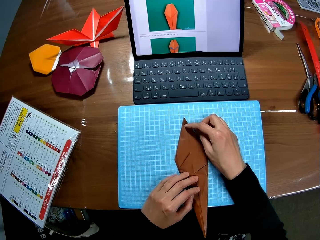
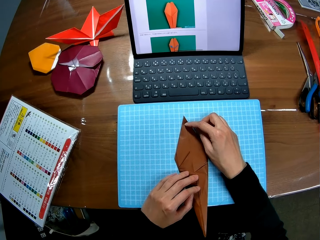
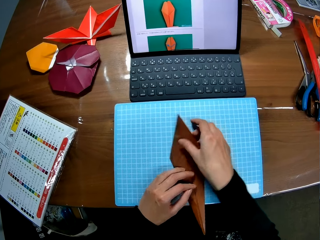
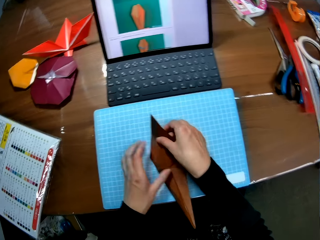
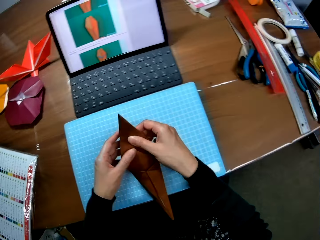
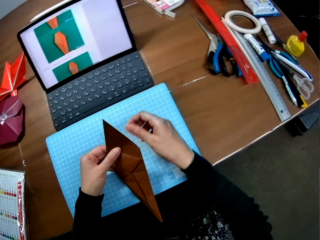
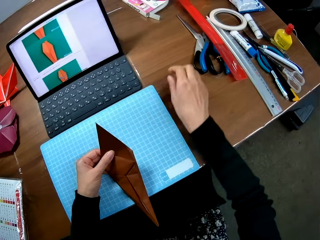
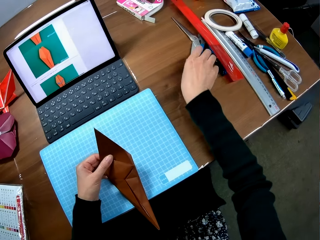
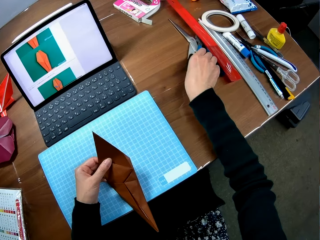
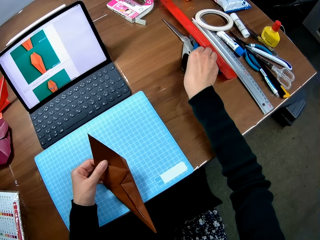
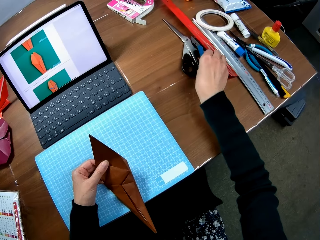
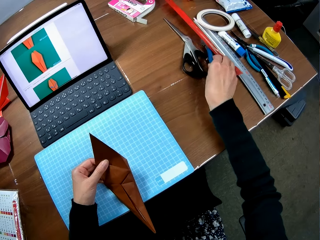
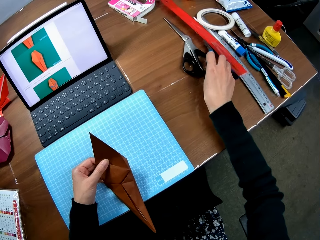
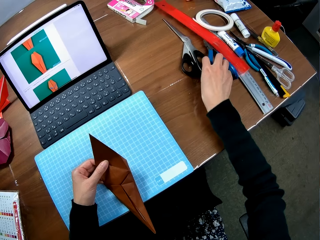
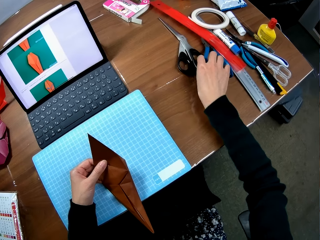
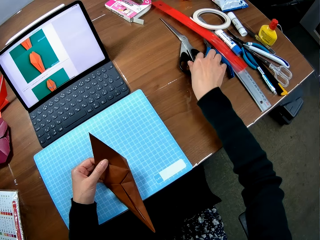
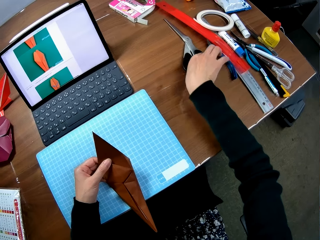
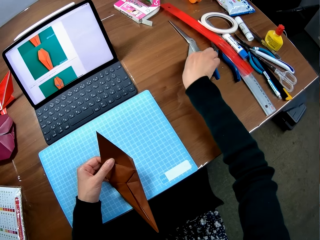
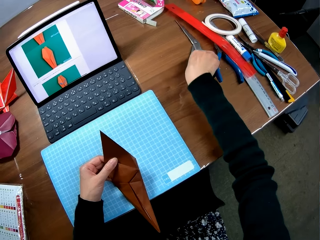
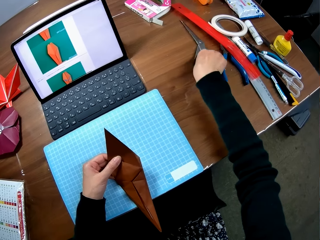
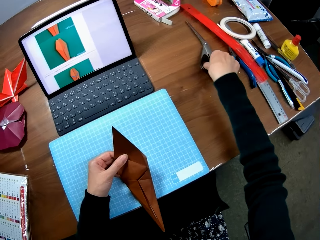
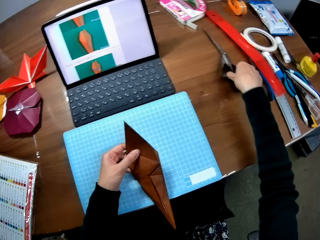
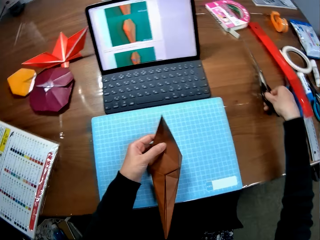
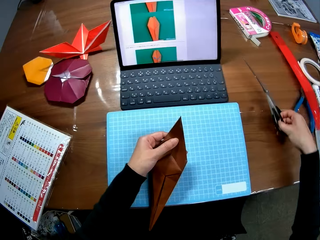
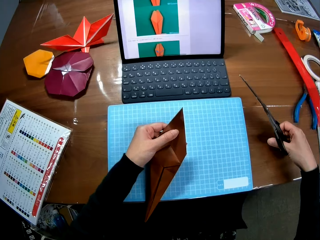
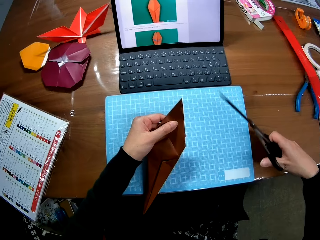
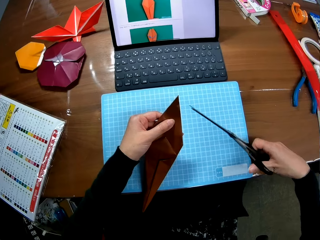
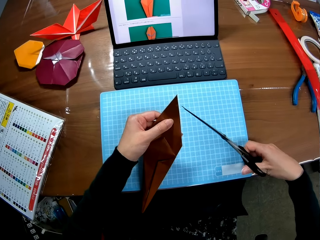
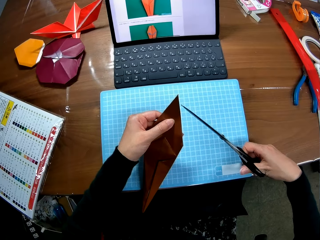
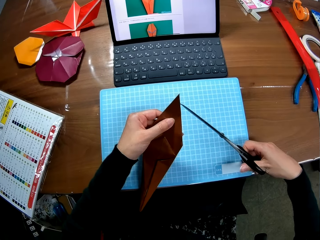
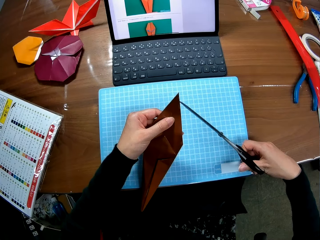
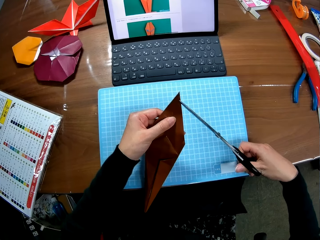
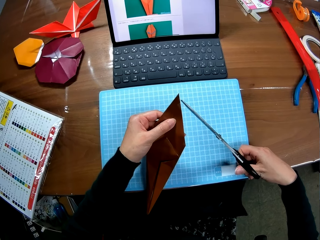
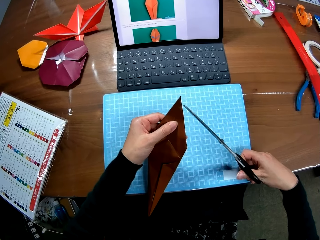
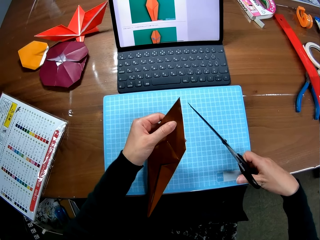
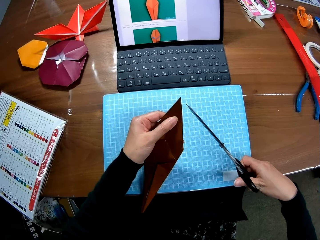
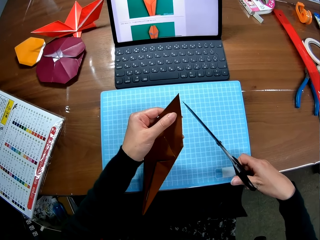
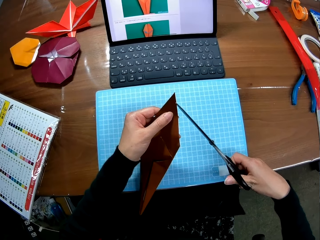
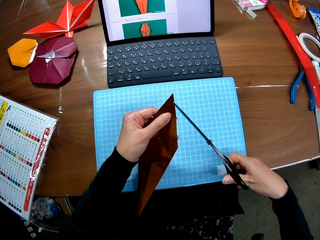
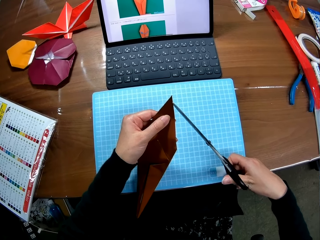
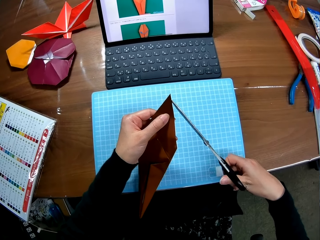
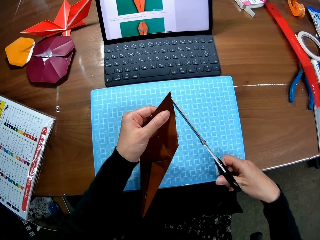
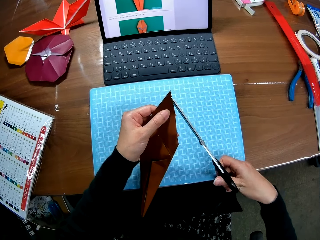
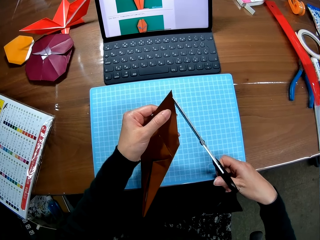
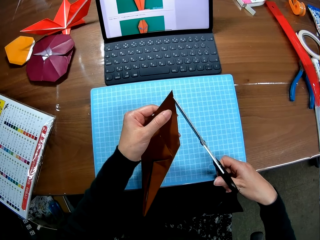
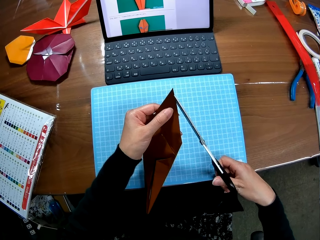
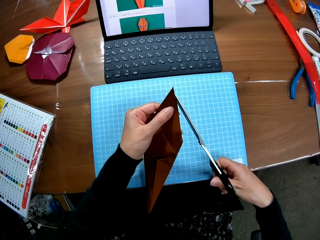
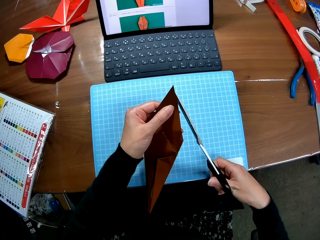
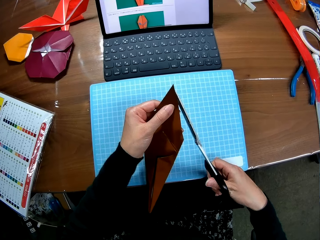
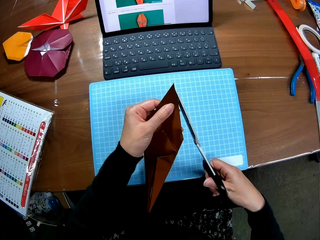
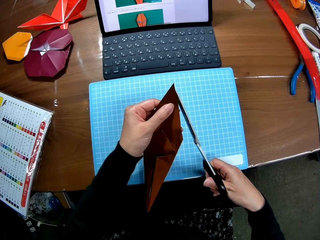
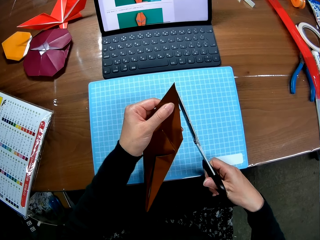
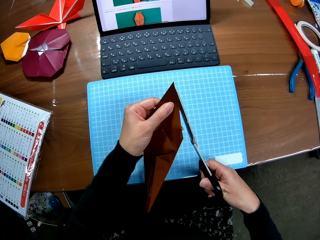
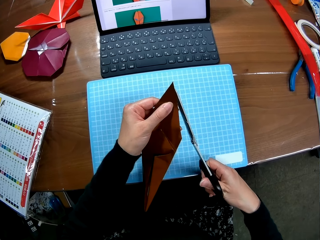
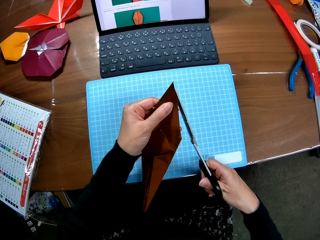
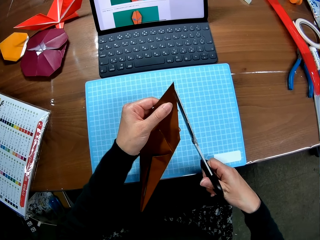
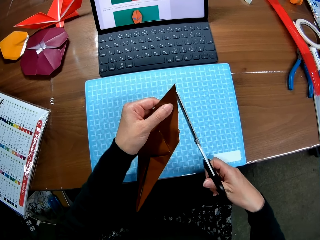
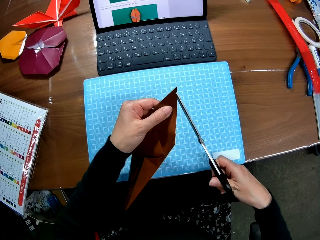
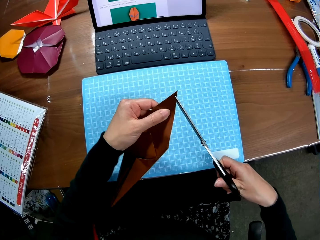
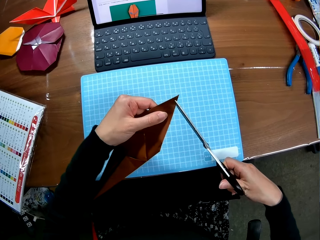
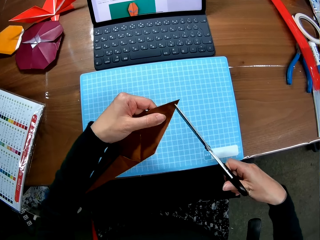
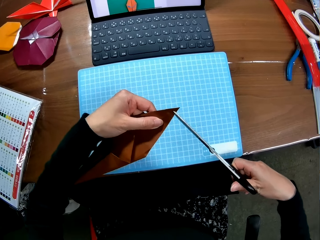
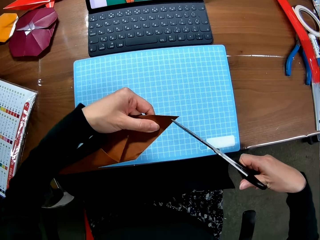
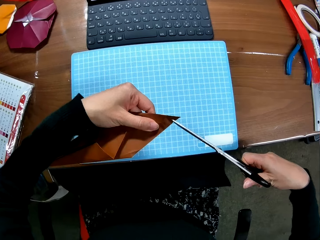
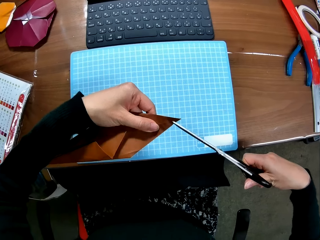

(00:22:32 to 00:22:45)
The camera wearer picks up the paper with both hands. She shifts a small nose plier on a pair of scissors with her right hand. She picks up the scissors with her right hand from the table. She points at the folded paper with the scissors. She cuts through a sharp end of the paper with the scissors.

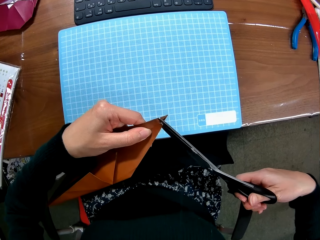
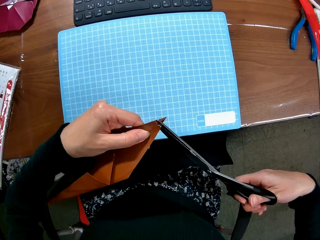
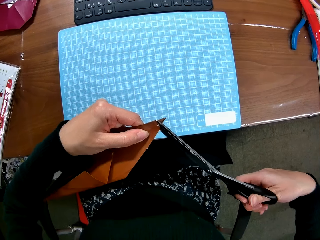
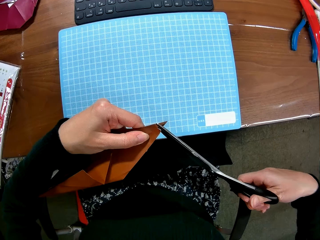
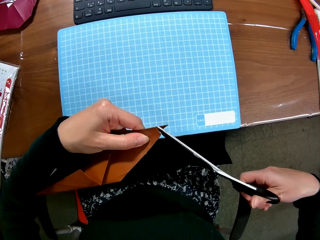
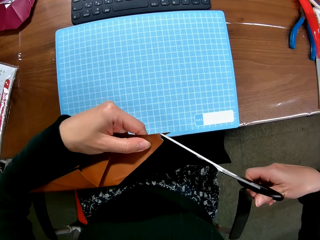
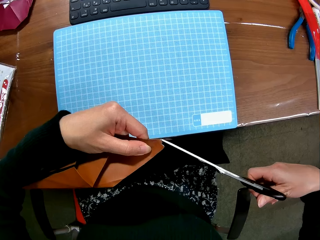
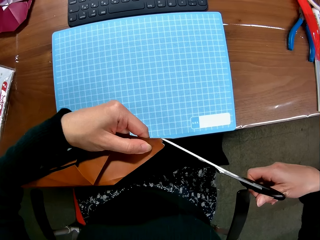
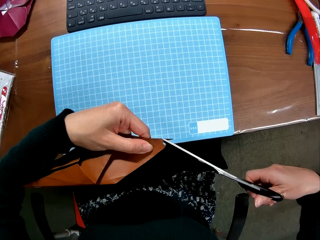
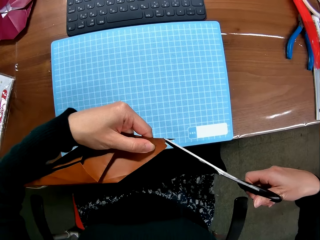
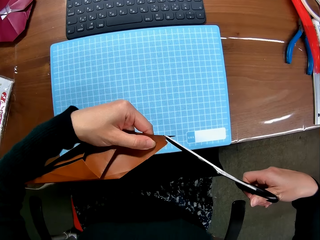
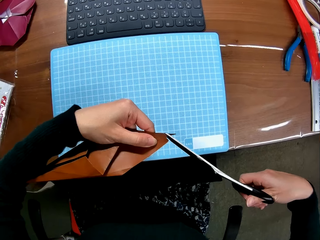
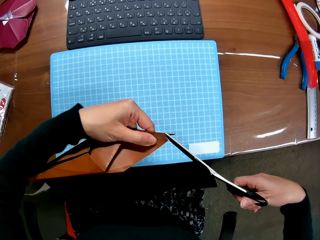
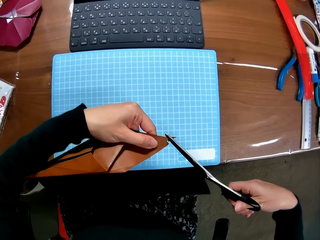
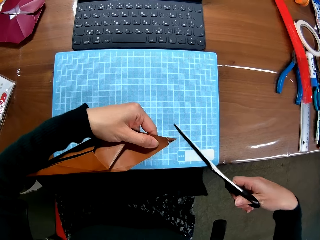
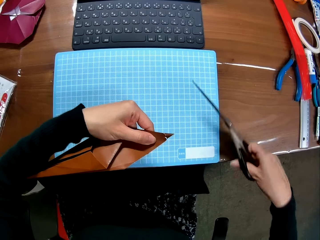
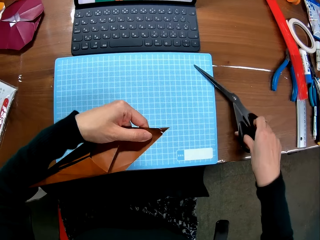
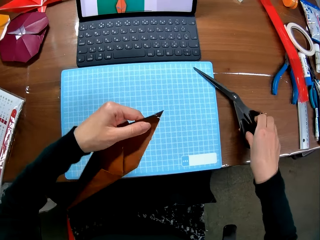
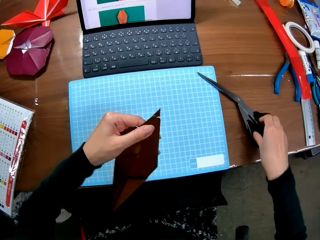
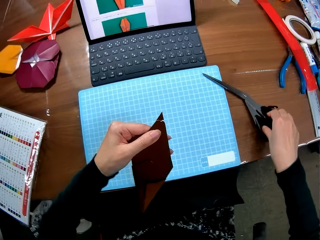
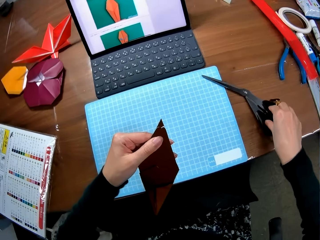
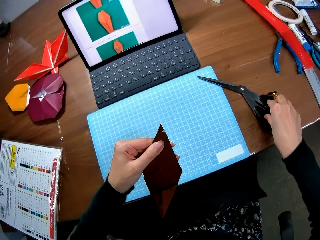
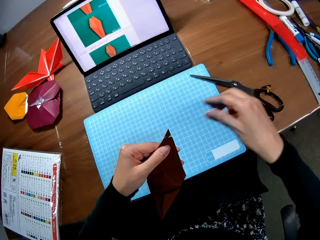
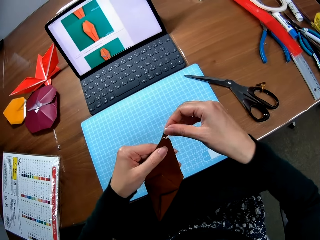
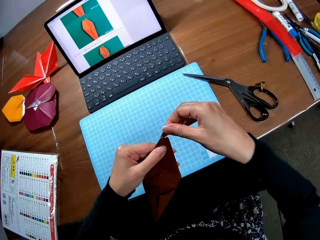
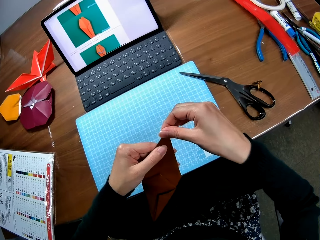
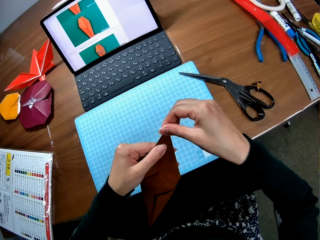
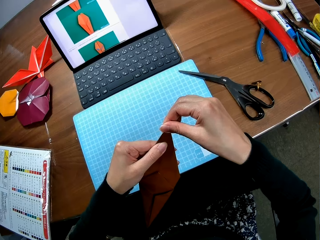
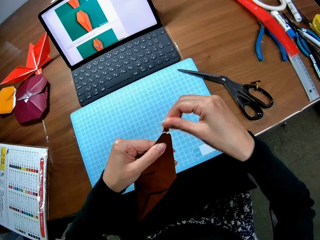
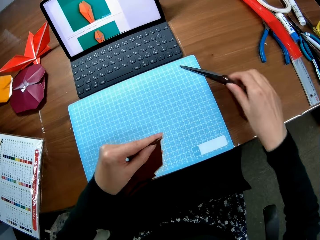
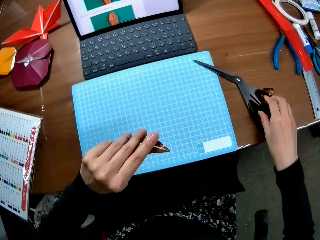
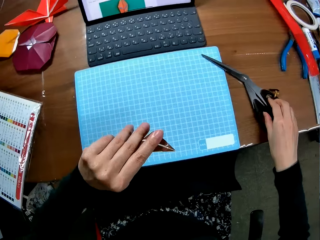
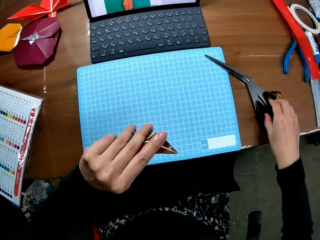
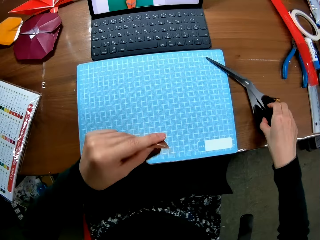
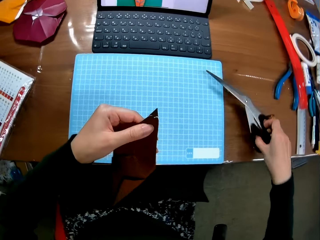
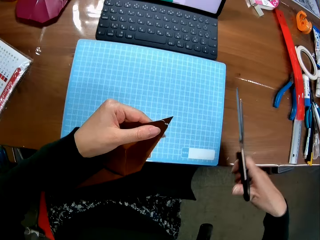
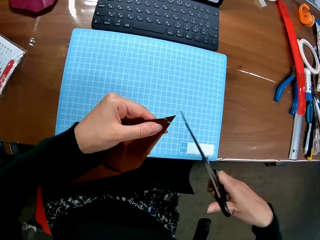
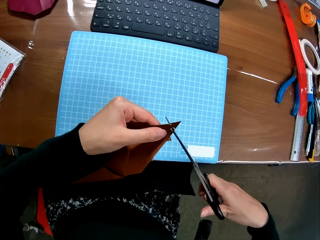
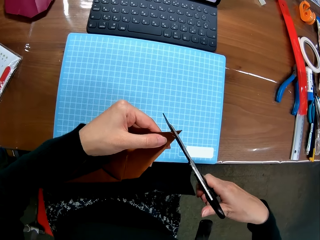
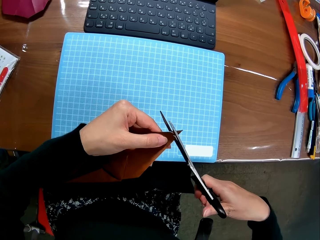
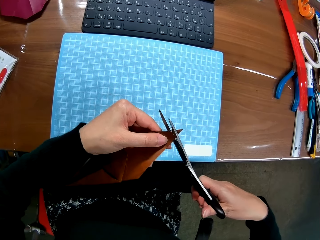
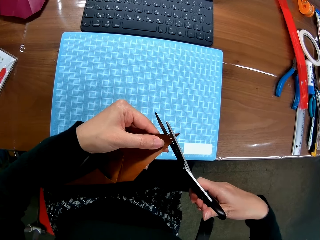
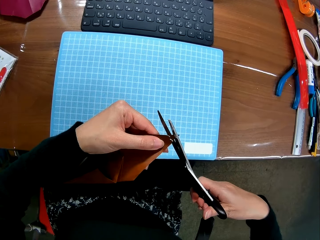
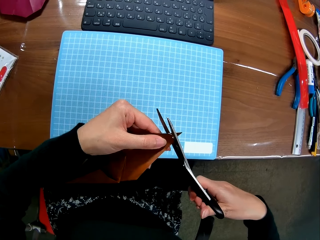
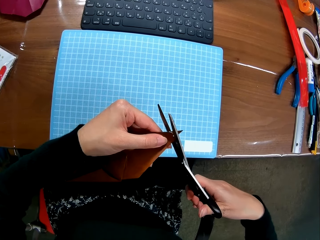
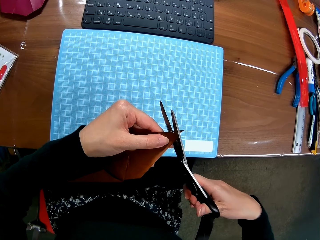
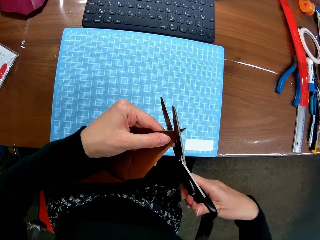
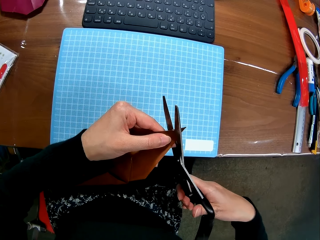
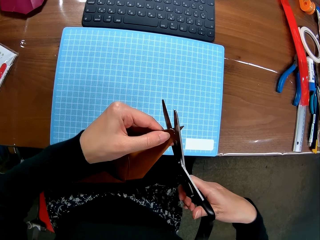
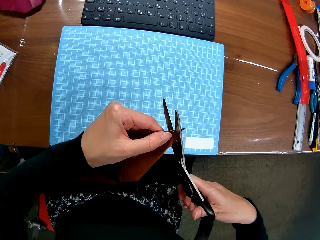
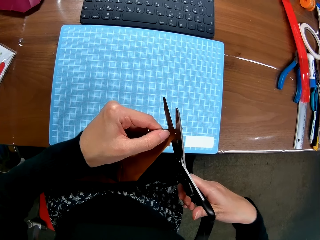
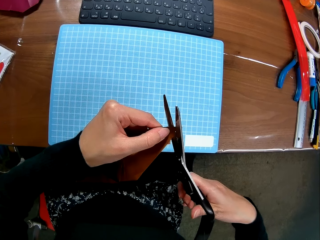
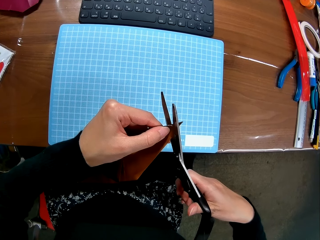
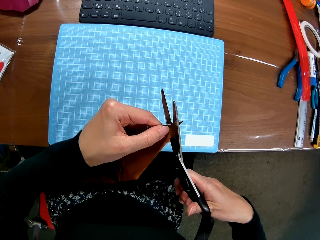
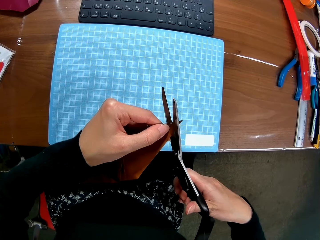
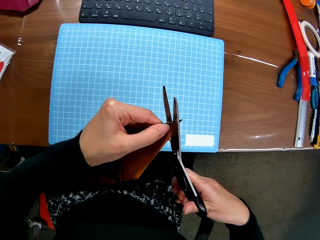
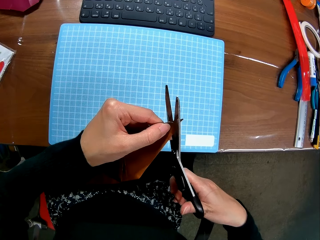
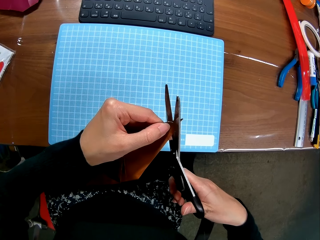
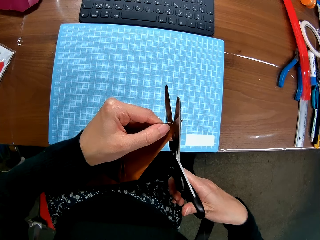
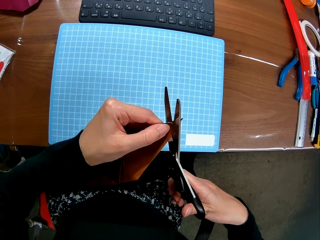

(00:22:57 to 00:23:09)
The camera wearer drops the pair of scissors on the table. They touch the edge of the brown crafted paper. They pull the cut-off paper. They pick up the pair of scissors from the table. They cut the brown crafted paper with the pair of scissors.
